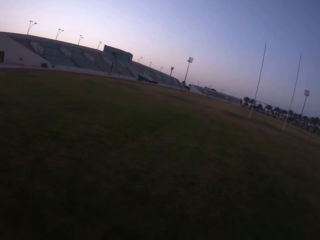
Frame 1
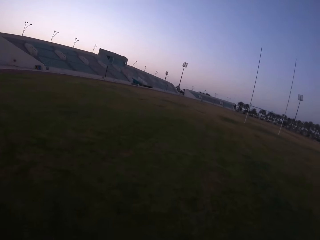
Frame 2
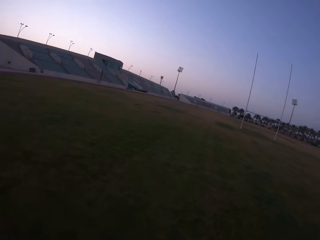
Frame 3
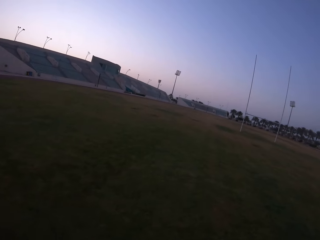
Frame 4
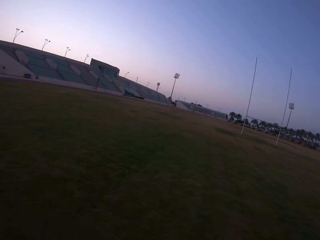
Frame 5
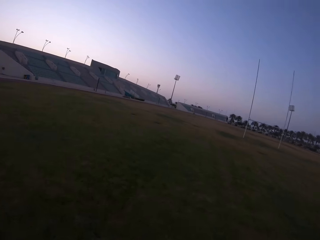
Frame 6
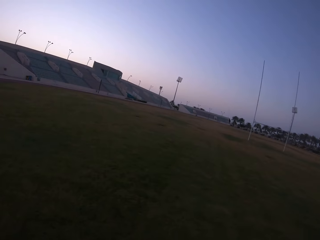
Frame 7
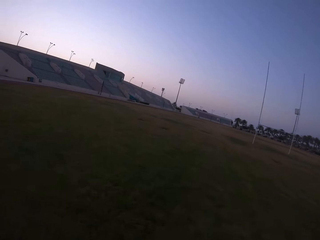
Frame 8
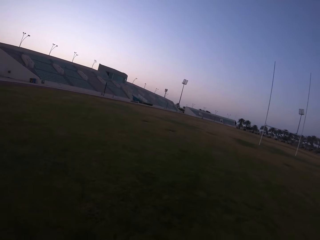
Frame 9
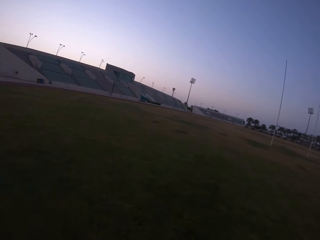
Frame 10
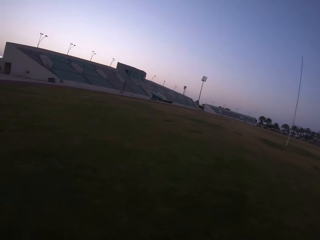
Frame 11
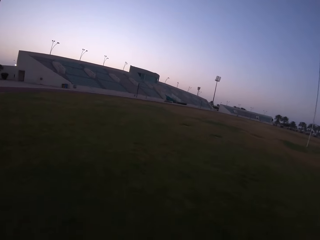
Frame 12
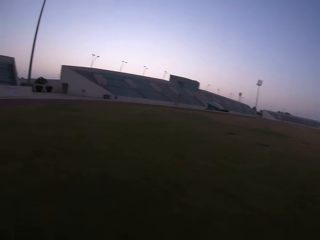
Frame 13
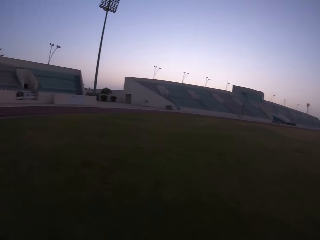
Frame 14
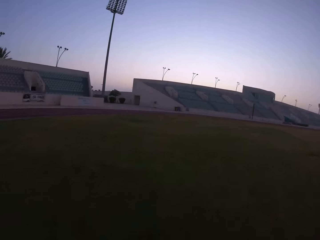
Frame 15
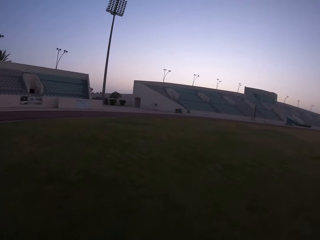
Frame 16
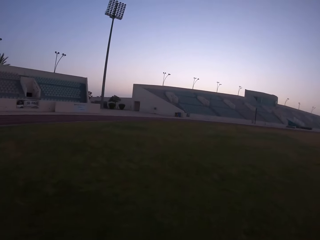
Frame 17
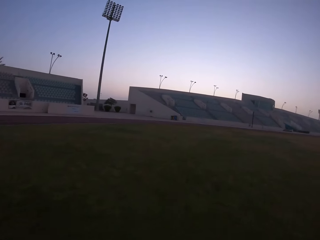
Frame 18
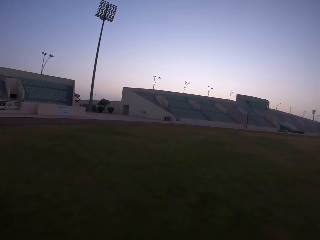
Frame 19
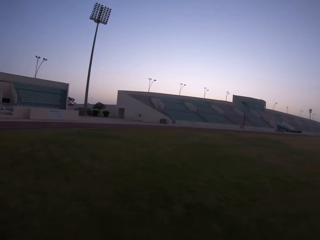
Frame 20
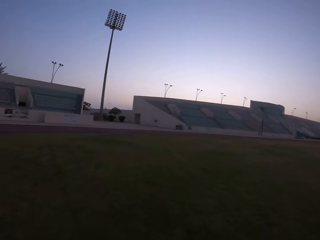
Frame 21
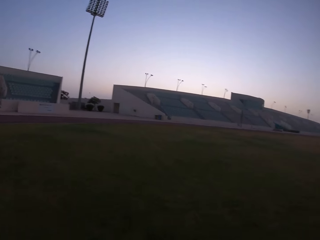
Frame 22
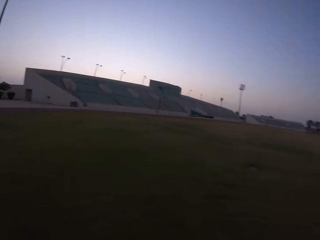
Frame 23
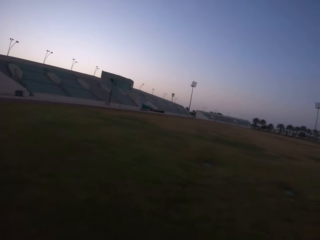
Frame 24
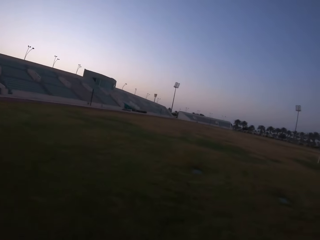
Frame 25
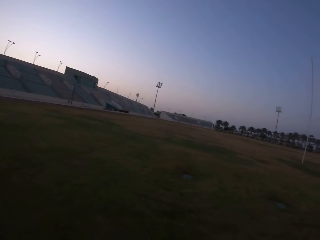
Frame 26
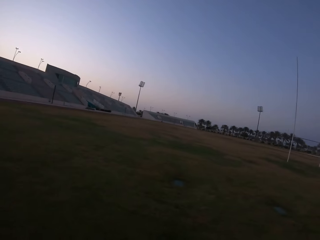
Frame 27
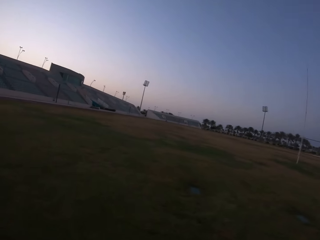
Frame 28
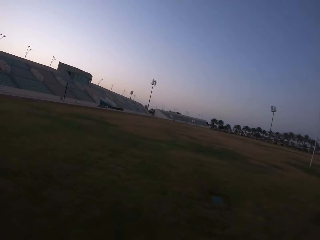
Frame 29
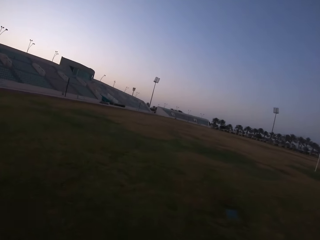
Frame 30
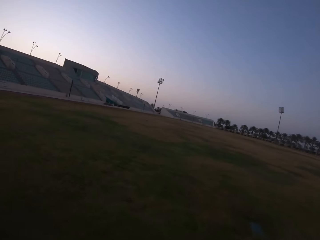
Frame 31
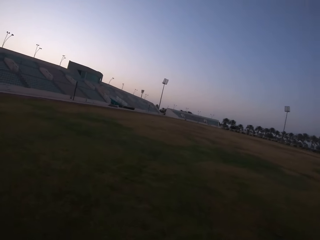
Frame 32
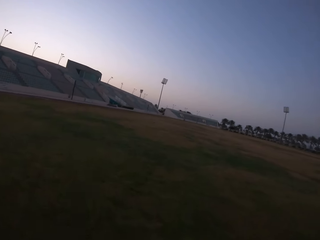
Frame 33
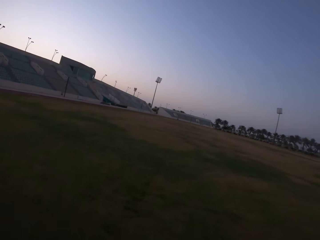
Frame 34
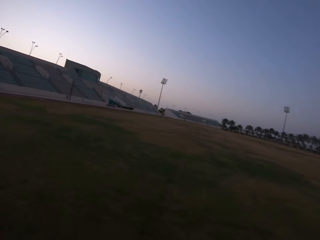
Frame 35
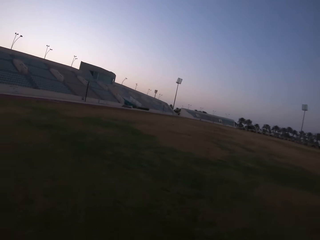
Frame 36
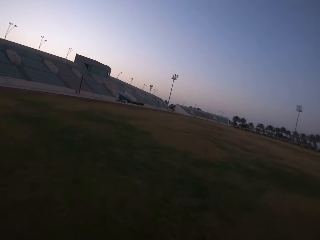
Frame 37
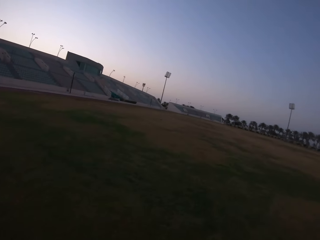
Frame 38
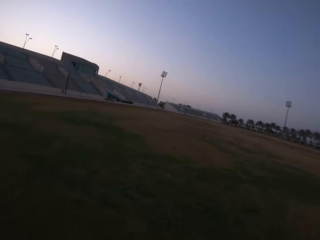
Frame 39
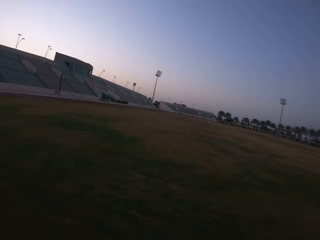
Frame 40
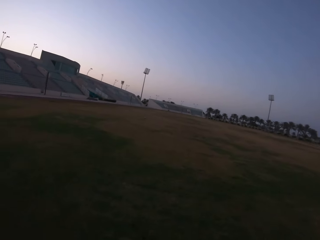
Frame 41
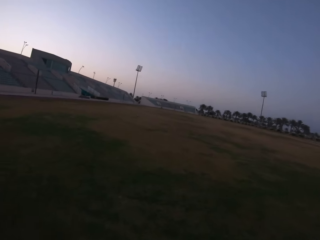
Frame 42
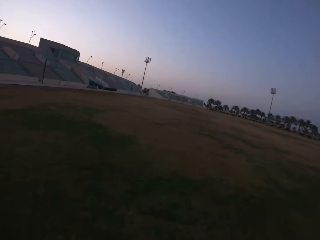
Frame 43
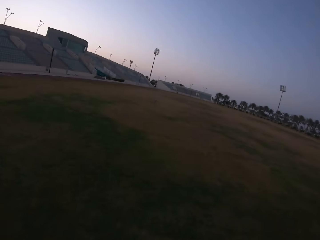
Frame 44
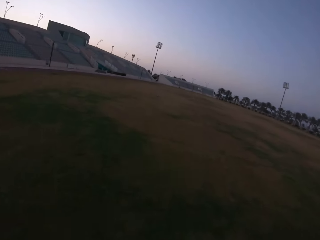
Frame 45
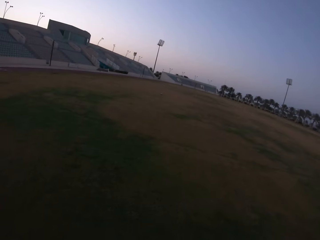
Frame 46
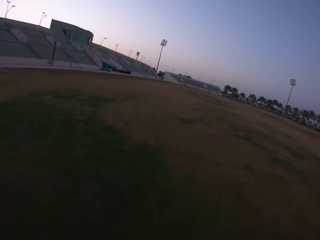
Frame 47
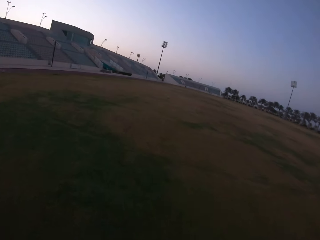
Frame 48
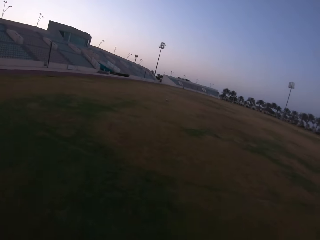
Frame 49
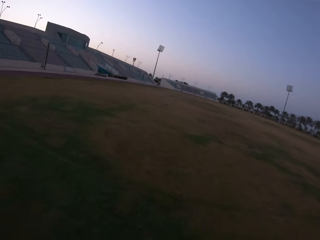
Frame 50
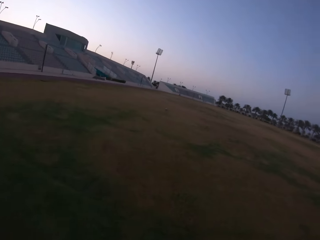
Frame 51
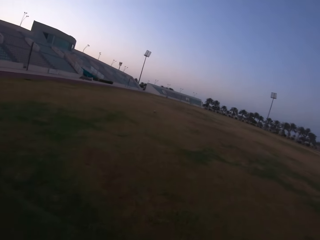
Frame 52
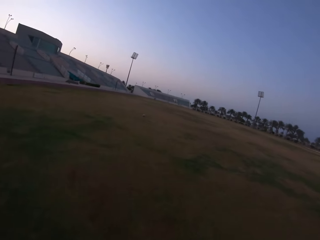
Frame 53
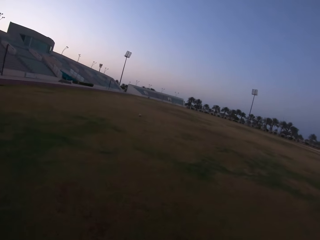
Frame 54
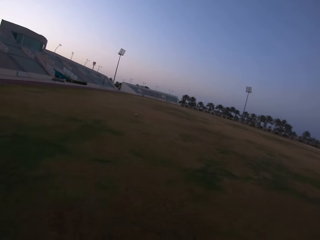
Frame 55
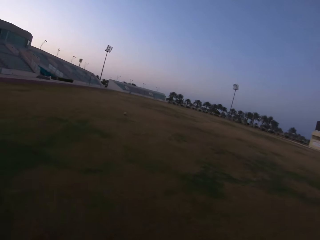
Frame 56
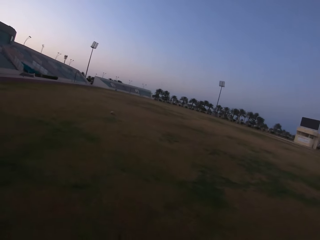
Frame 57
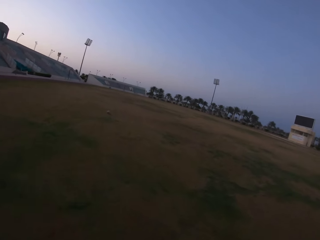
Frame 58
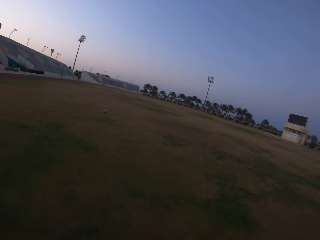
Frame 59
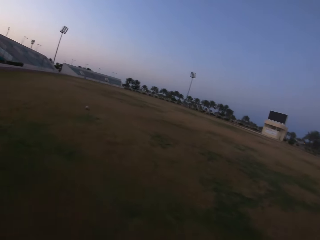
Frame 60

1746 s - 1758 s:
The camera wearer walks in the field.

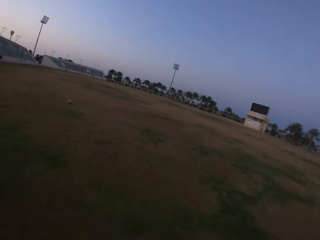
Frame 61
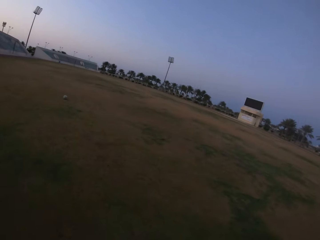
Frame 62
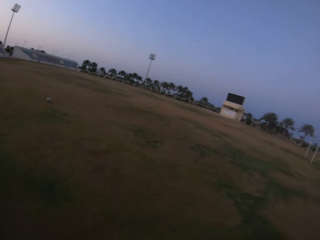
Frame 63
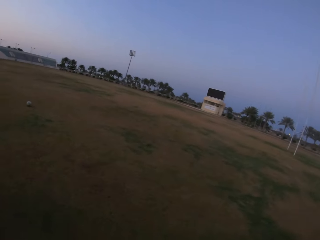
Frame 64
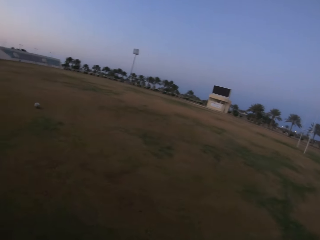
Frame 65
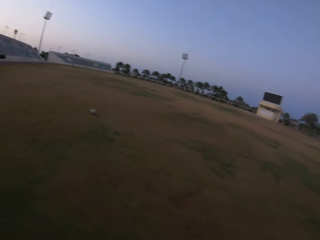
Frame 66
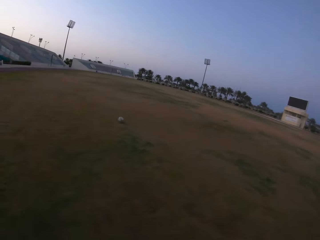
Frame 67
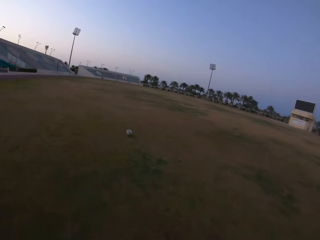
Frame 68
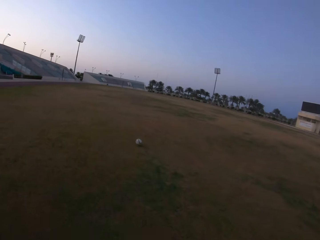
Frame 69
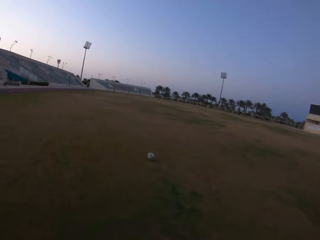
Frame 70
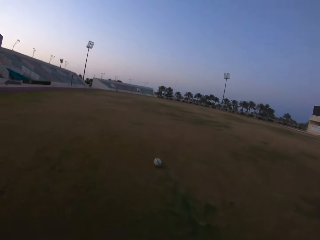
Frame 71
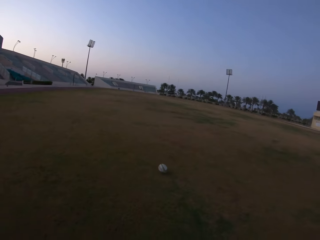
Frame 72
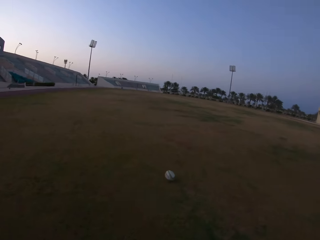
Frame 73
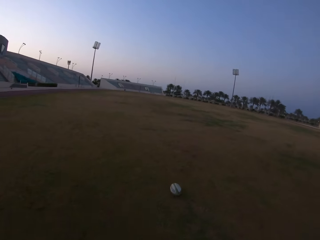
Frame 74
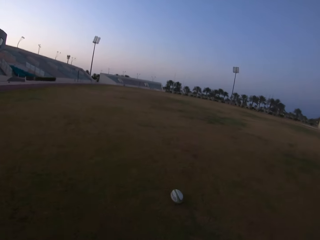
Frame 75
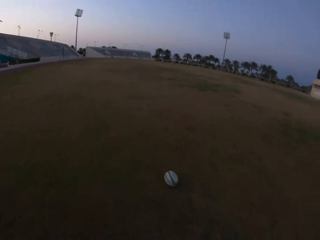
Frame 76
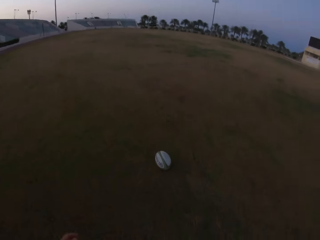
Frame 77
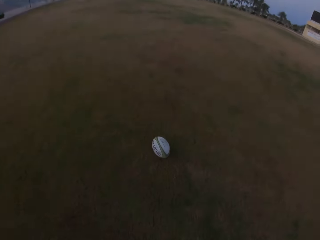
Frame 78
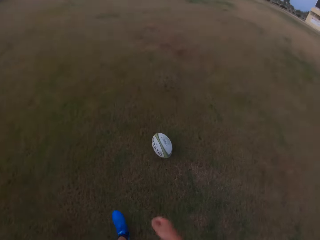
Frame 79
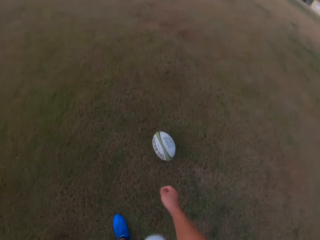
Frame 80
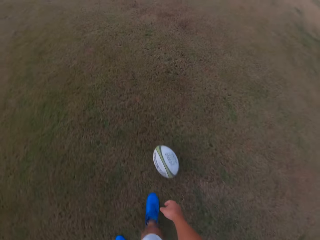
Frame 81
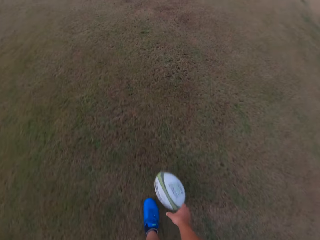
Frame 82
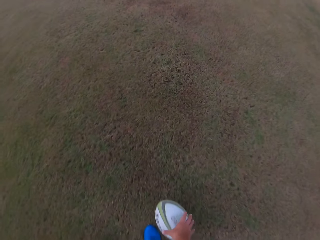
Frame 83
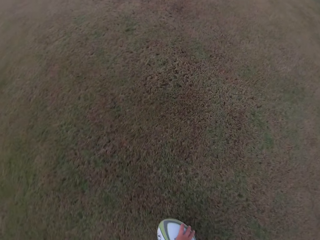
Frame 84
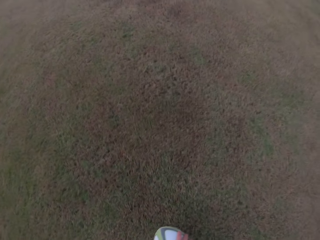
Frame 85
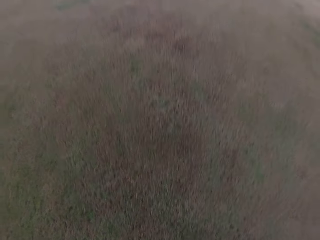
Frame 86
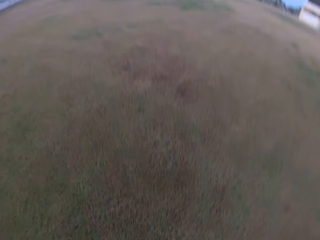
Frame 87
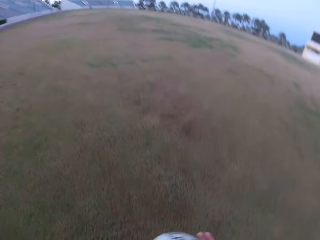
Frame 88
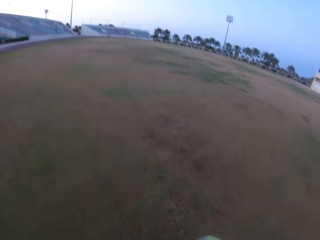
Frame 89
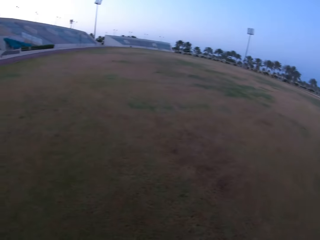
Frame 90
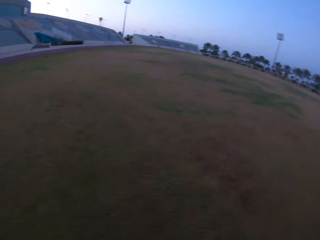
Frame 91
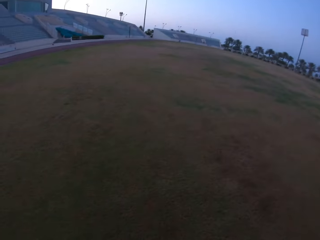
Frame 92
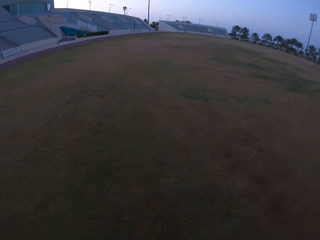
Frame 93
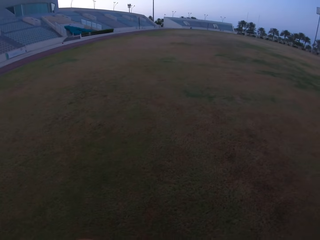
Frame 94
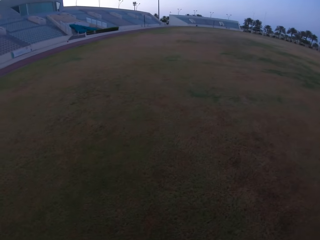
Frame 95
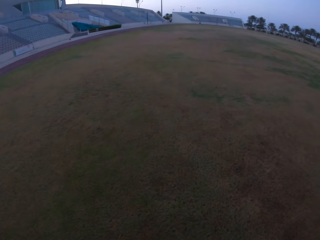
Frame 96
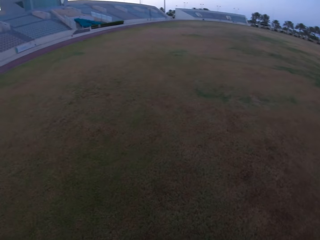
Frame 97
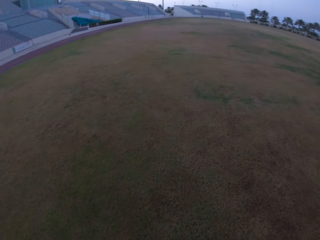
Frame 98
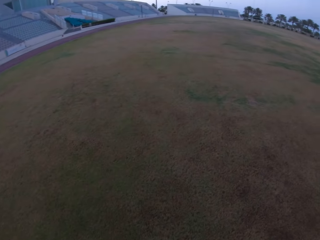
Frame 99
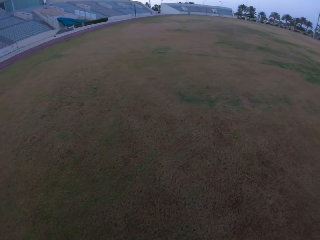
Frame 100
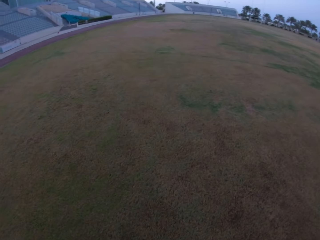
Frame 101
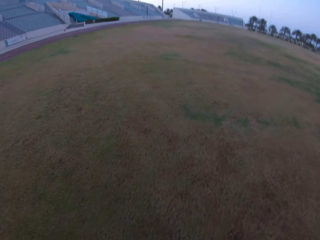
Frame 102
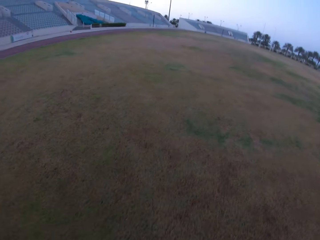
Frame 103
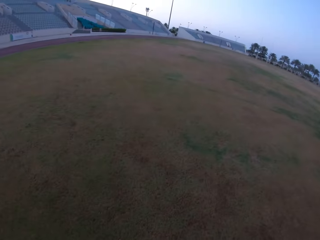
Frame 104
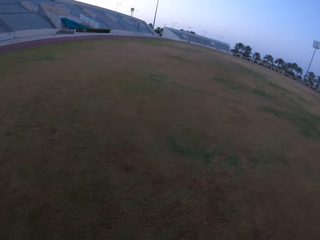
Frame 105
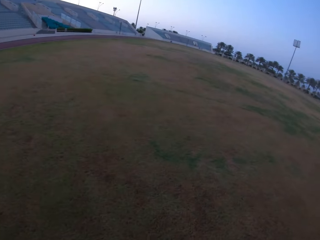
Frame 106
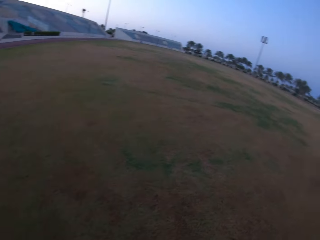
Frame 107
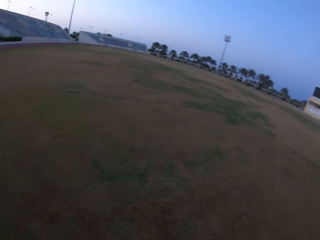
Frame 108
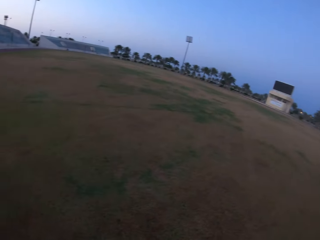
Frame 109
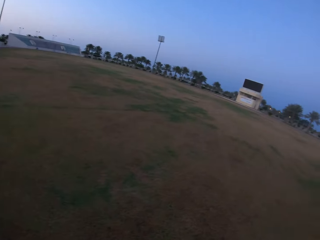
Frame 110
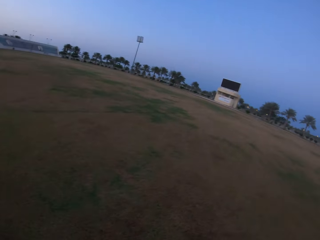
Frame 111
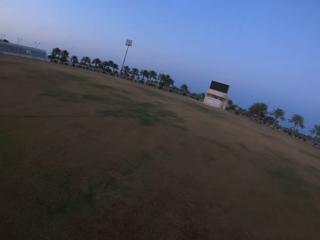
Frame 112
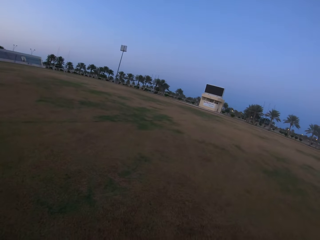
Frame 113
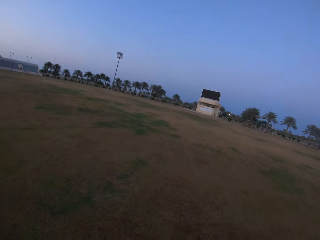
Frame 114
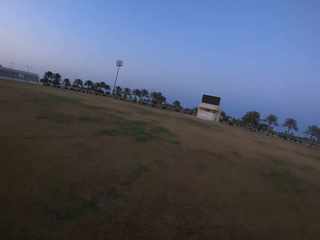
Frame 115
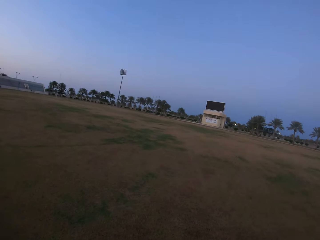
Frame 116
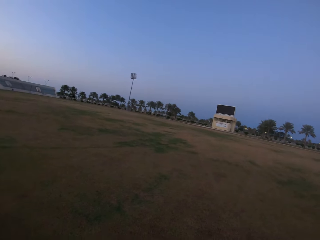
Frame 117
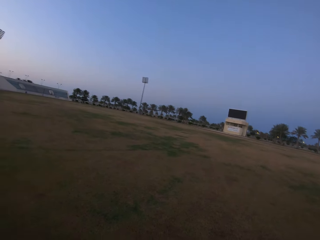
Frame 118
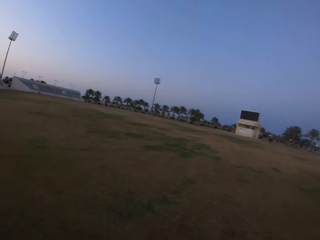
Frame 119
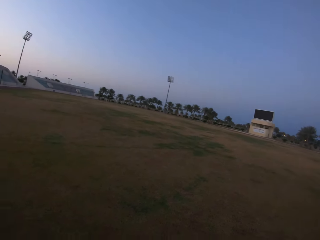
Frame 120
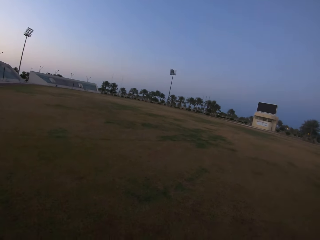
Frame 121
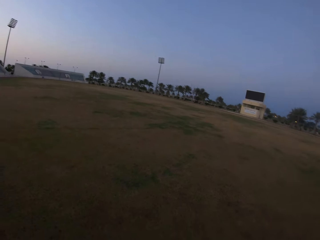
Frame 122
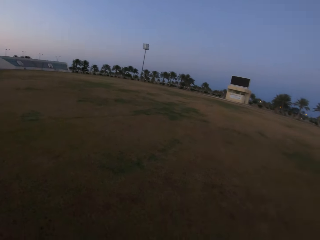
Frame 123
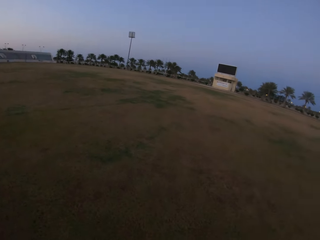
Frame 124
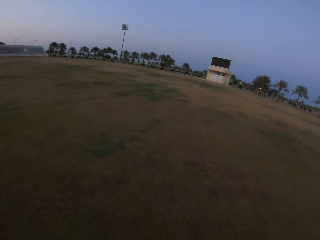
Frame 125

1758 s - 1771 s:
The camera wearer stops. They pick up the ball. They look around. They look around the field.
